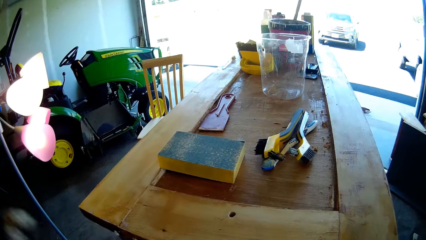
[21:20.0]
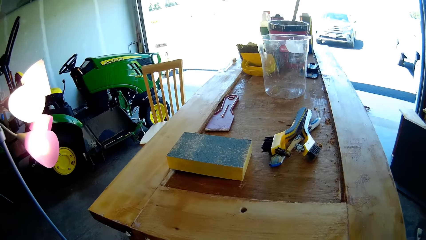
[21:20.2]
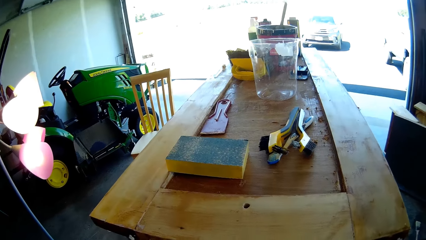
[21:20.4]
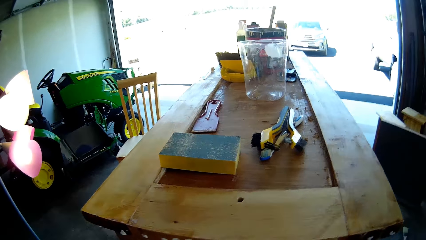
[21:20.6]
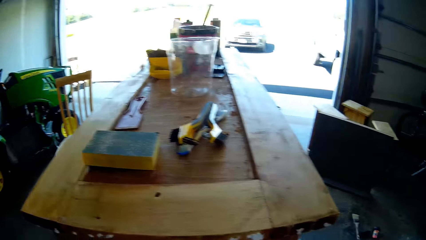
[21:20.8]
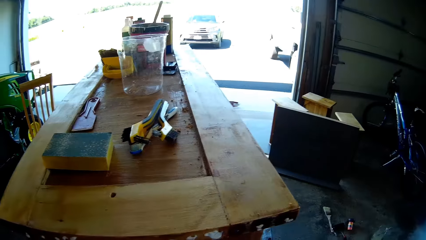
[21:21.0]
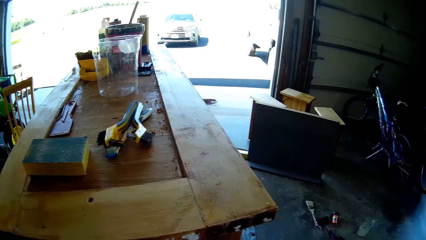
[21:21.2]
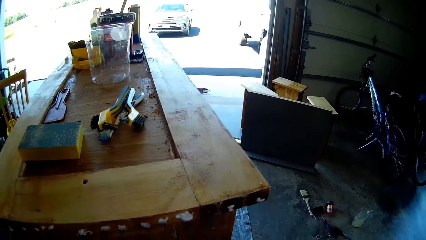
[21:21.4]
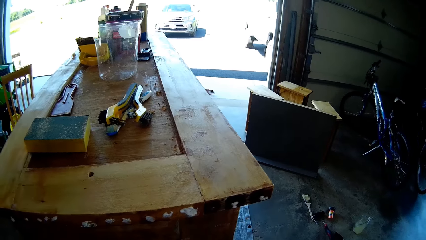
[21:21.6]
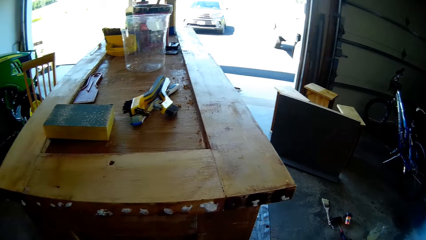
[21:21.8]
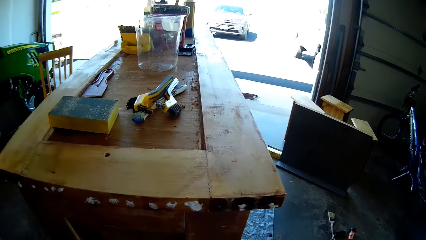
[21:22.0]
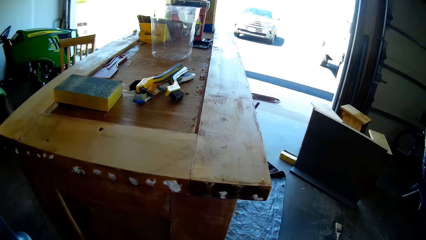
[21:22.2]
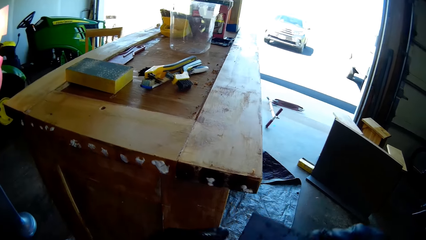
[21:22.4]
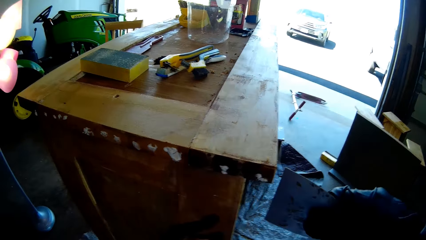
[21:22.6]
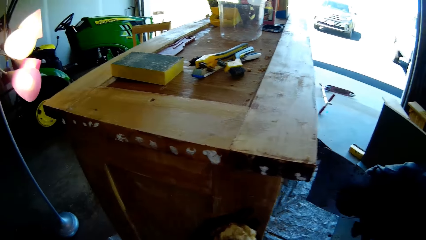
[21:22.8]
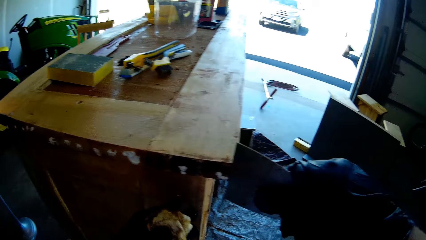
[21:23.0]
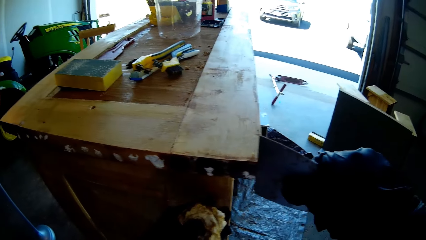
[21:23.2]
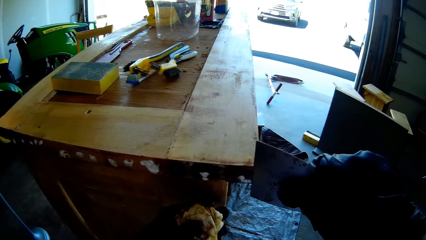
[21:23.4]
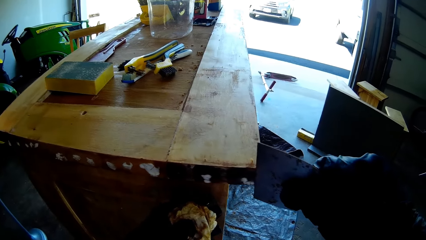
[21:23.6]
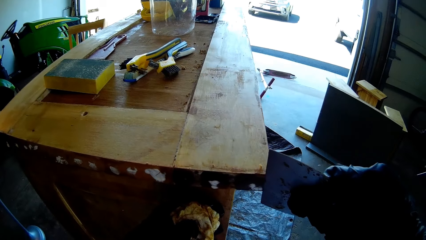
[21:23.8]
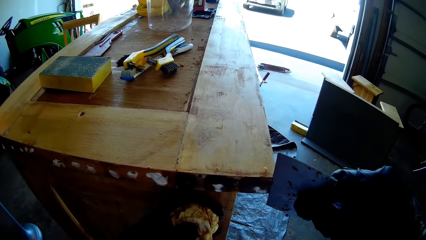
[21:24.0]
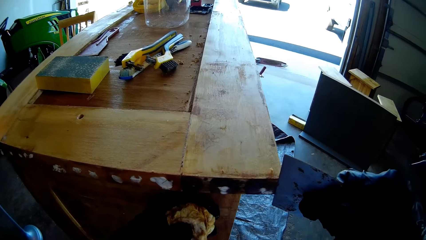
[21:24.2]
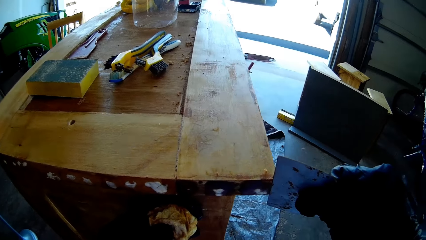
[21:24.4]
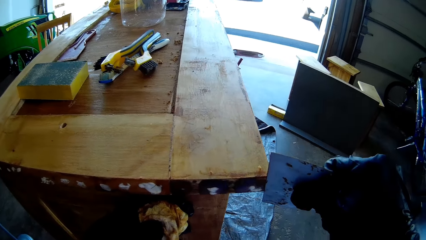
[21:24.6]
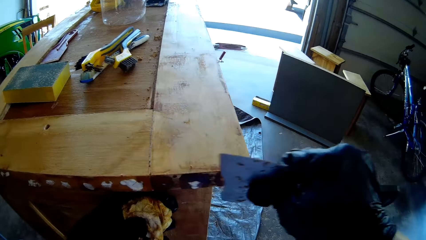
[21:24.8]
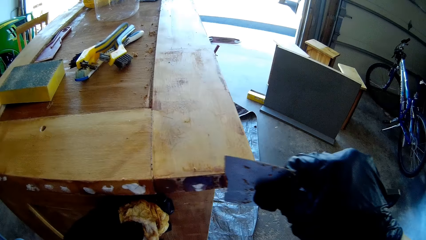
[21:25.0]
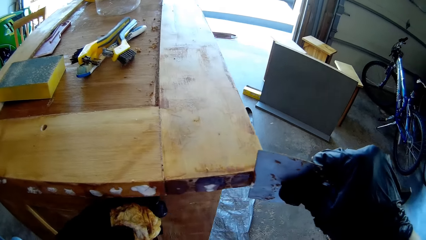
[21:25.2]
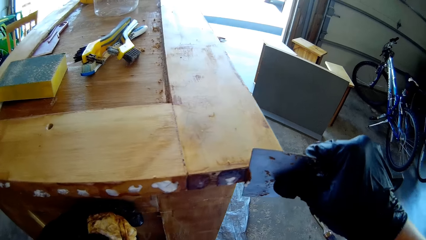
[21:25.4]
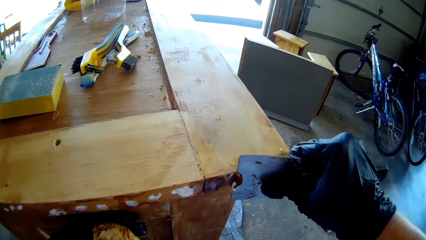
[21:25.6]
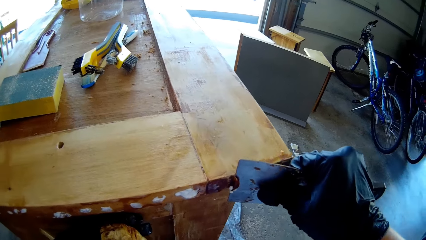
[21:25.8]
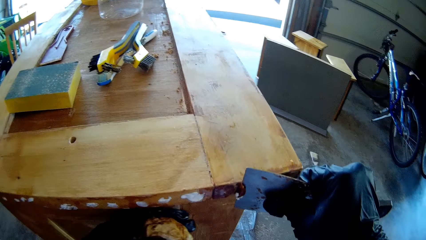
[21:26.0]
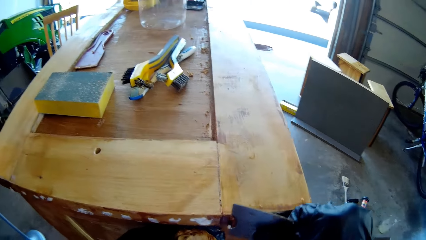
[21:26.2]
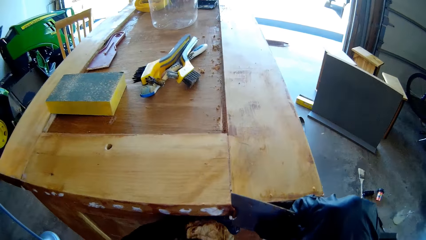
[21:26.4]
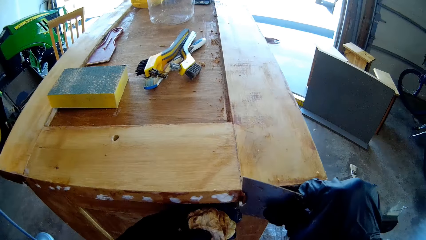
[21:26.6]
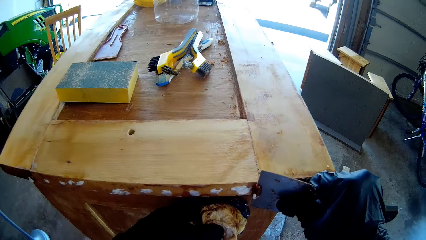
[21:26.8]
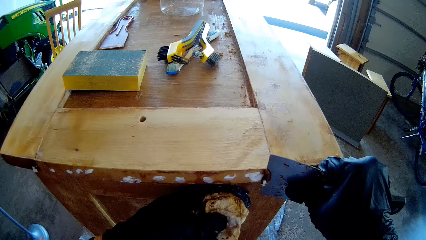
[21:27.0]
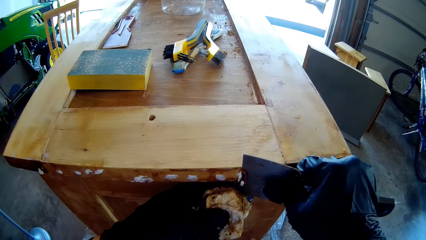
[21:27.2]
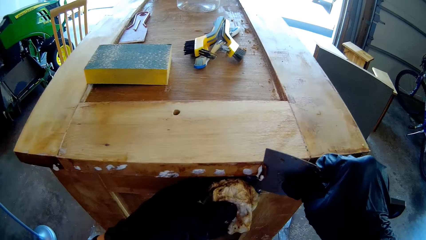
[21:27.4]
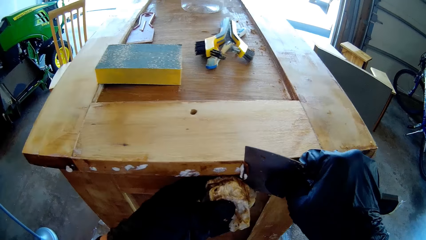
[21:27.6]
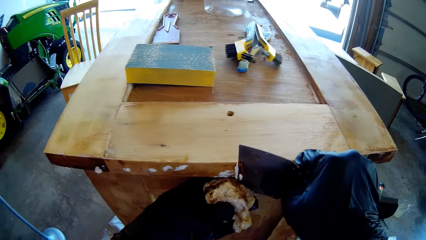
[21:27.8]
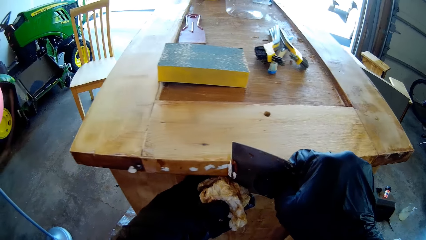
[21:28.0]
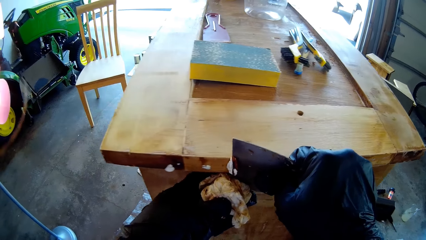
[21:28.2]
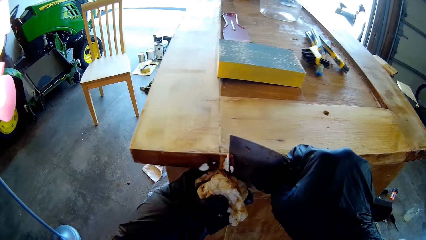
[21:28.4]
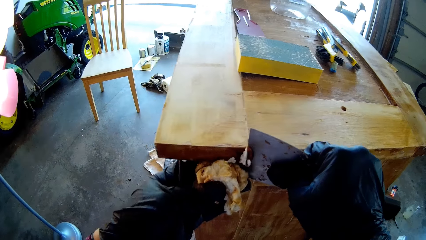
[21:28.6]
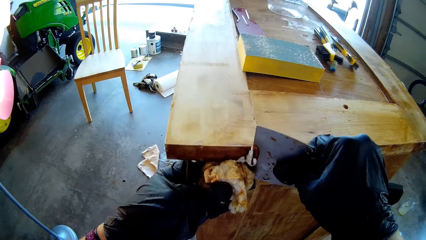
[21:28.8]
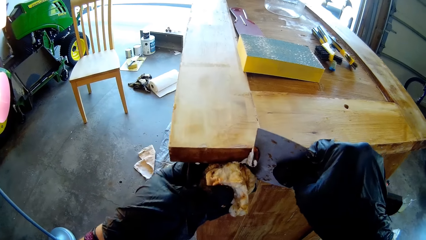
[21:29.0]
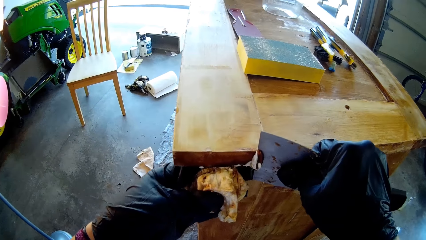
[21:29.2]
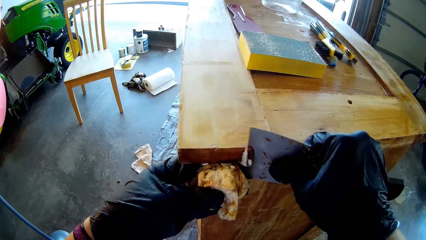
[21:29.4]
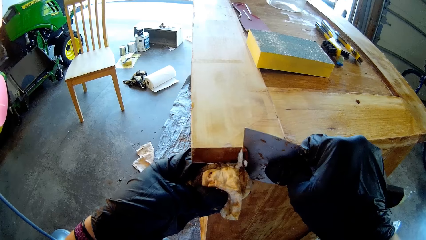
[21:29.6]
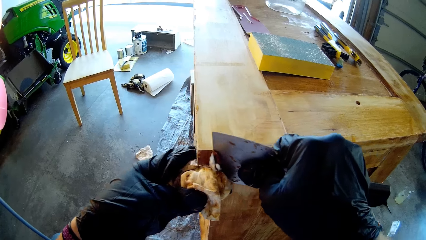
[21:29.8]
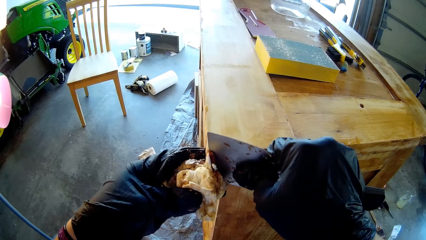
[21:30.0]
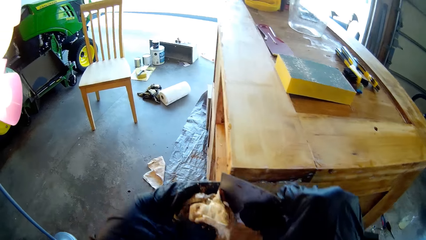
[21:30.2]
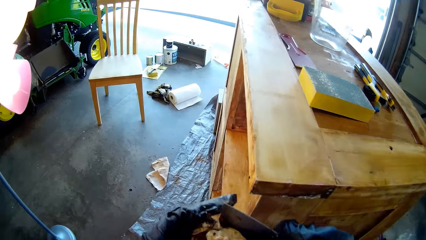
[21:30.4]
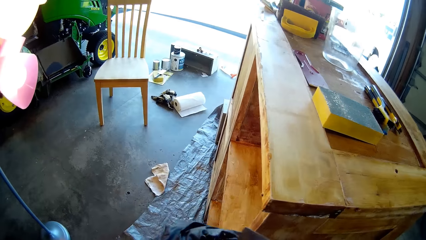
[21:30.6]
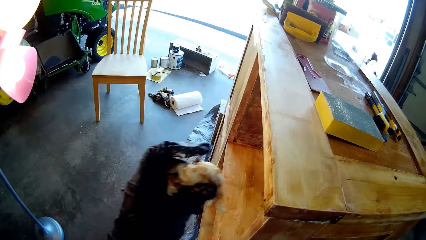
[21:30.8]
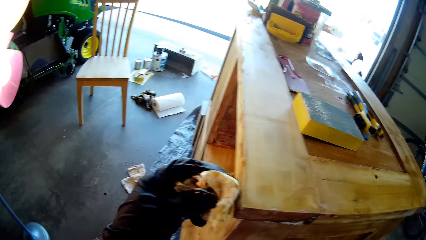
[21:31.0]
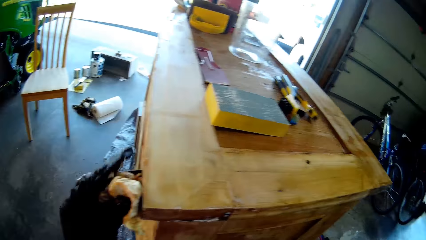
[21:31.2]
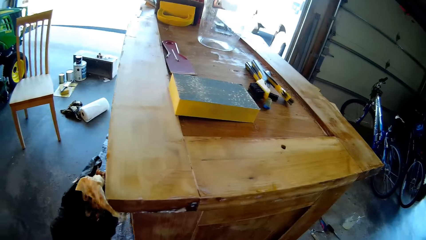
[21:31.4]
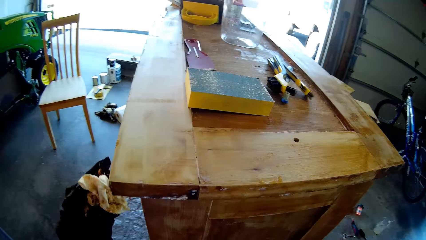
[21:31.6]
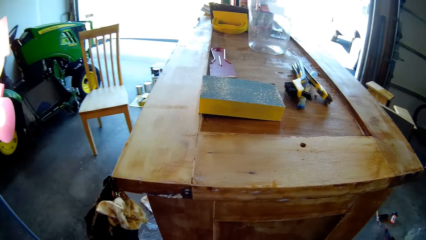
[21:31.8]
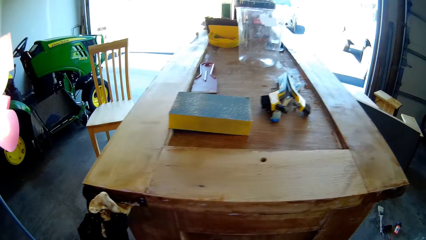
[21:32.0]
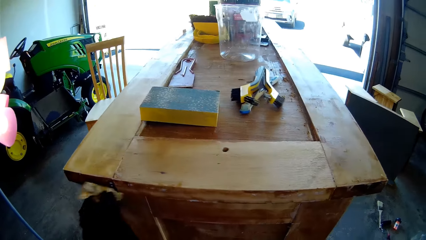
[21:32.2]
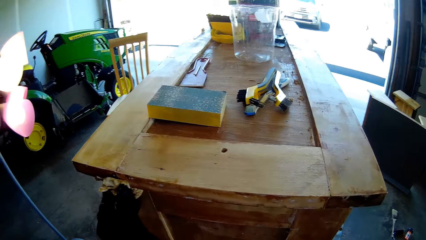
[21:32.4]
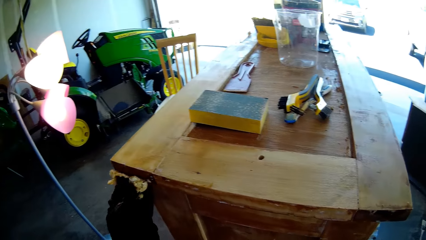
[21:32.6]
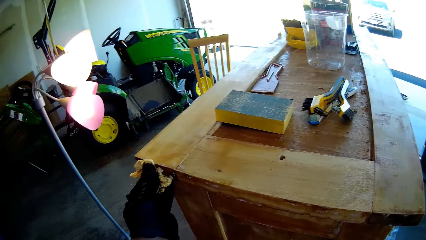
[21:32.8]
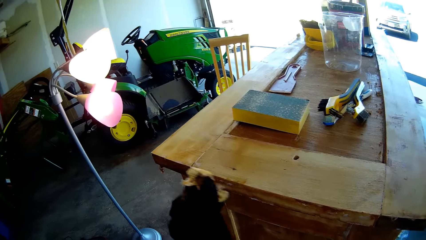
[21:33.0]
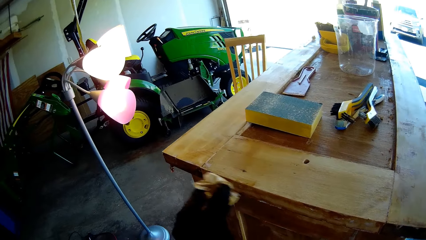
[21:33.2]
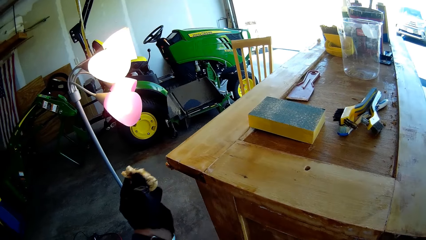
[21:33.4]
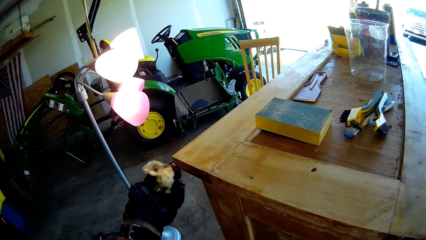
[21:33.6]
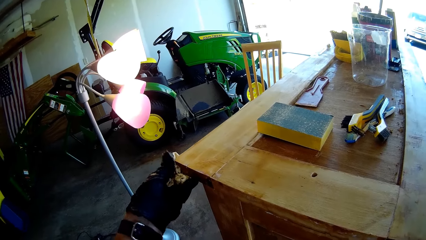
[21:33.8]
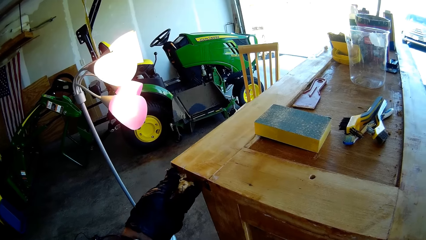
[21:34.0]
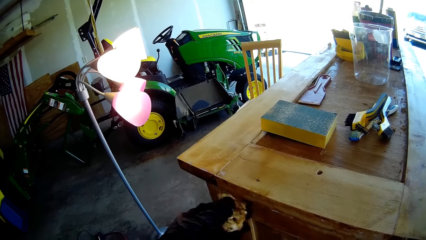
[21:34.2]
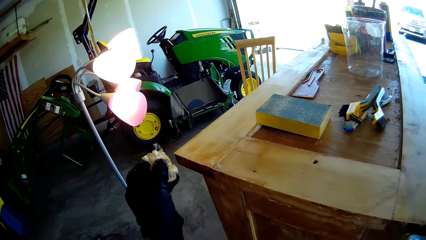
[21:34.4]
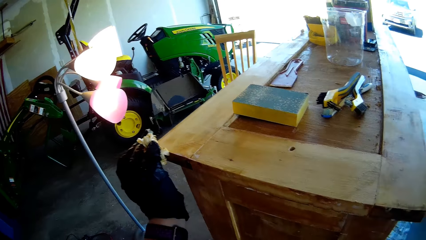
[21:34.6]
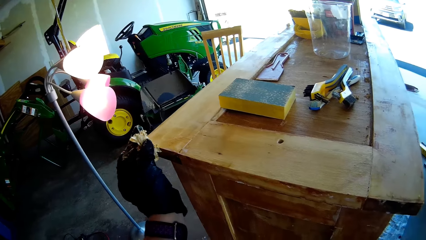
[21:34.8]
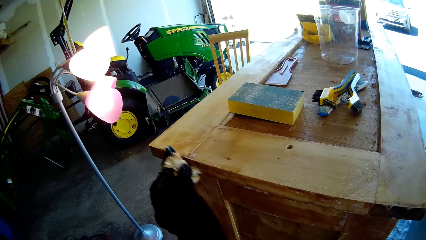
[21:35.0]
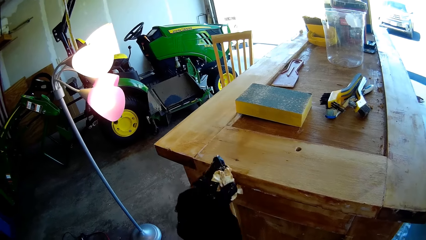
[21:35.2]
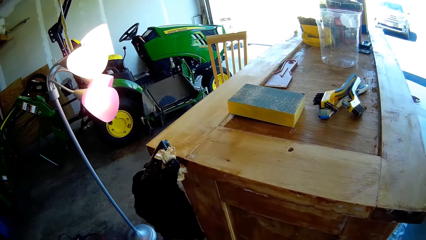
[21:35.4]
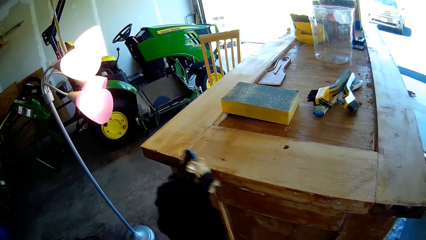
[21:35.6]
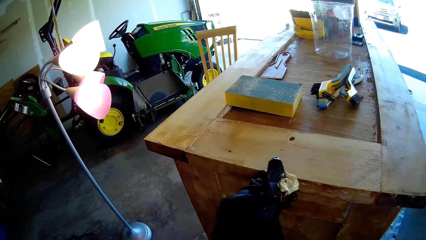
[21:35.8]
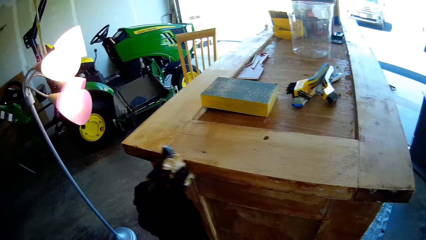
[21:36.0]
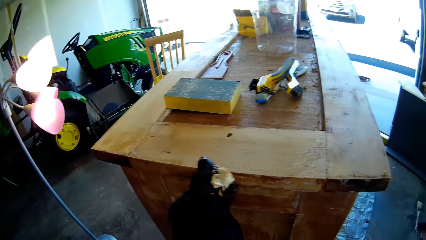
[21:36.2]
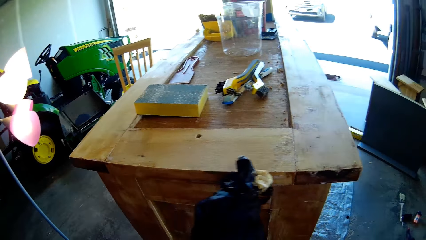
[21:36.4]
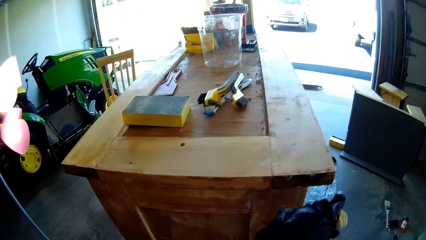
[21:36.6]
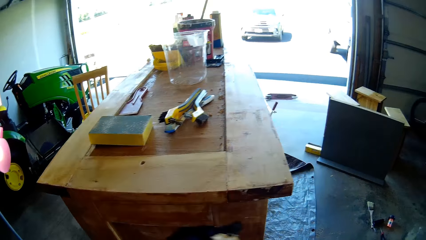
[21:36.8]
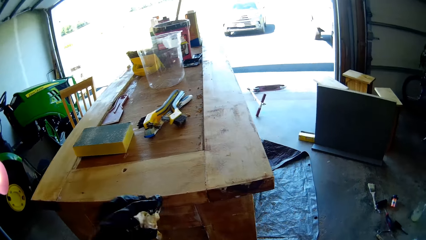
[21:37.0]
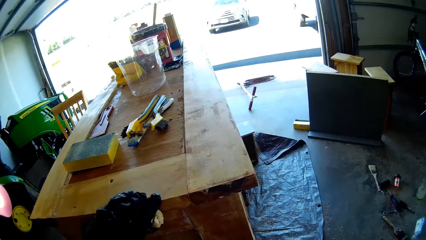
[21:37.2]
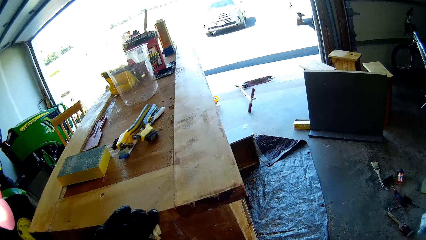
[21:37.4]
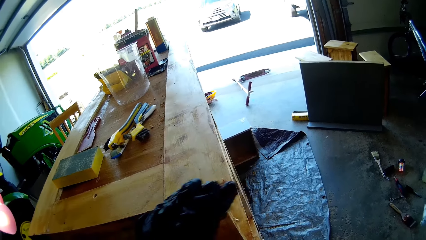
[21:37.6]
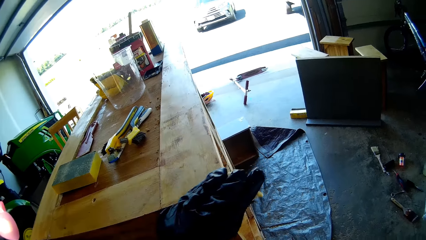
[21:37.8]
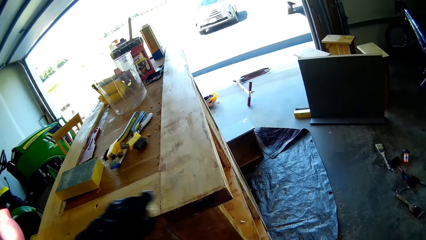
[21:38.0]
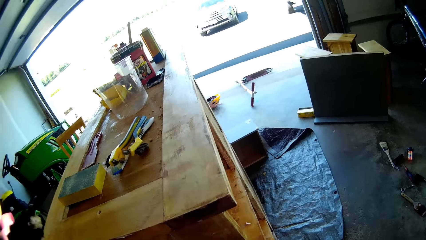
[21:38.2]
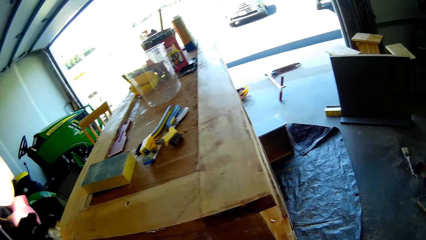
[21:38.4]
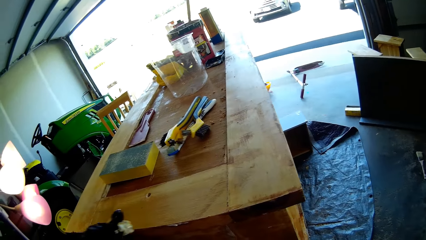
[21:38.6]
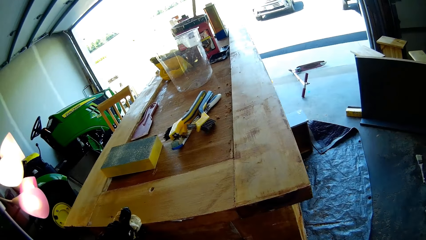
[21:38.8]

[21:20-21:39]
The camera wearer shaves the wood with a wood chisel. They wipe the wood chisel with a cloth. They wipe the wood with the cloth.
